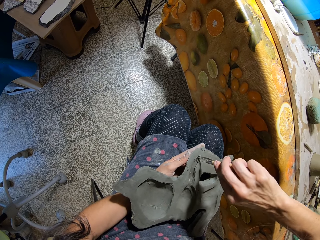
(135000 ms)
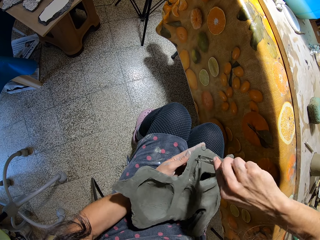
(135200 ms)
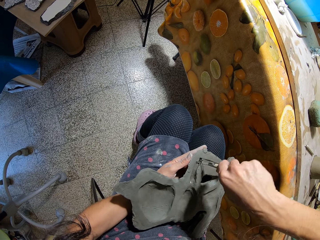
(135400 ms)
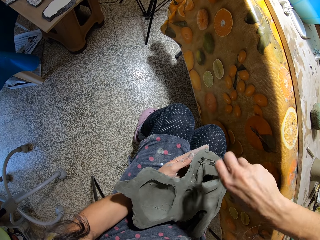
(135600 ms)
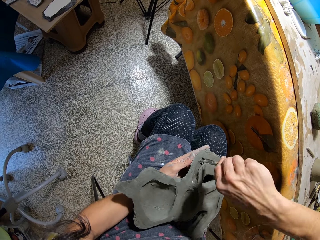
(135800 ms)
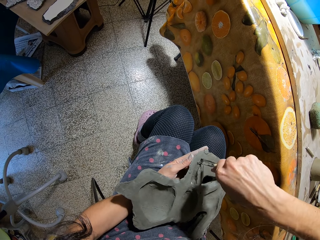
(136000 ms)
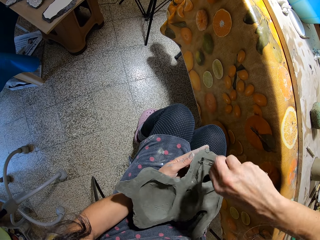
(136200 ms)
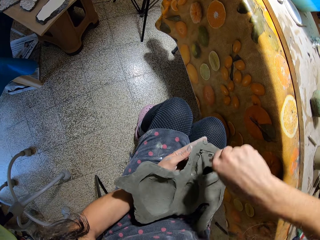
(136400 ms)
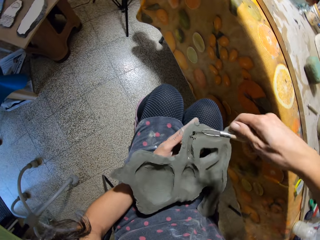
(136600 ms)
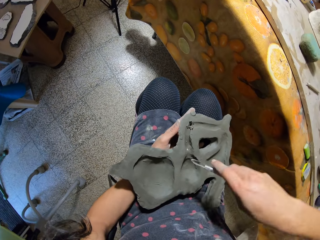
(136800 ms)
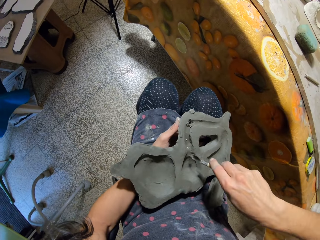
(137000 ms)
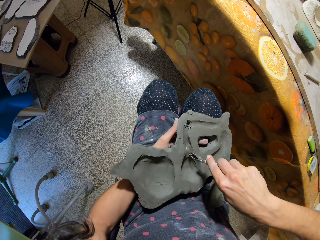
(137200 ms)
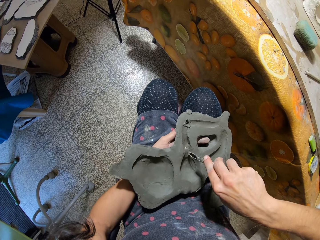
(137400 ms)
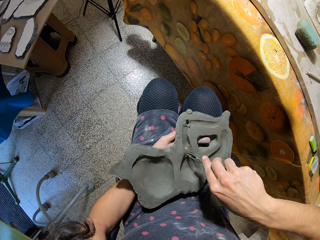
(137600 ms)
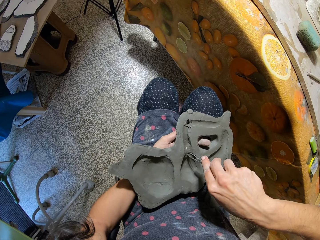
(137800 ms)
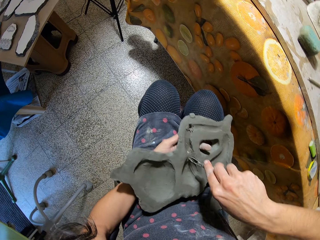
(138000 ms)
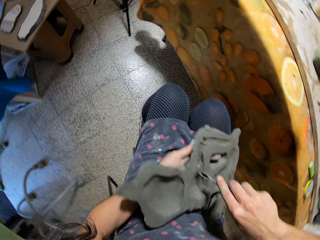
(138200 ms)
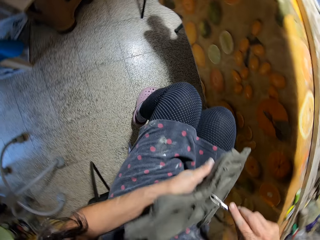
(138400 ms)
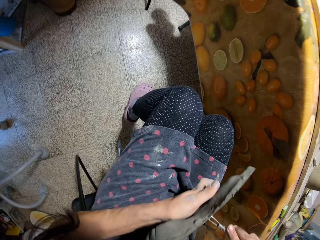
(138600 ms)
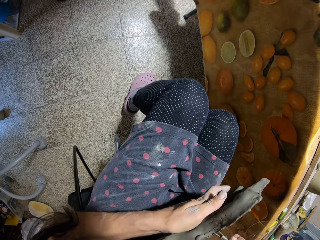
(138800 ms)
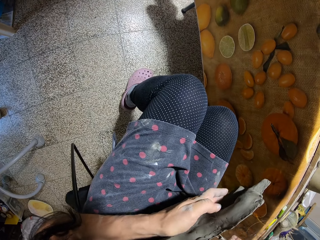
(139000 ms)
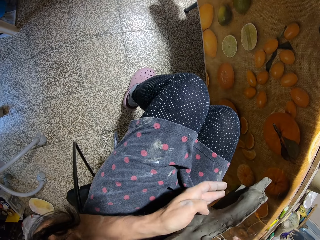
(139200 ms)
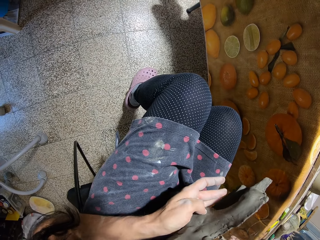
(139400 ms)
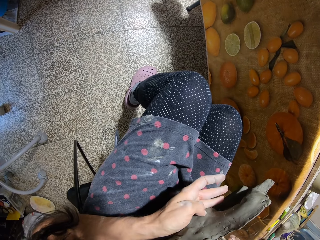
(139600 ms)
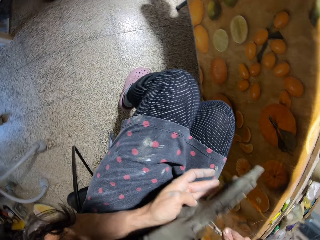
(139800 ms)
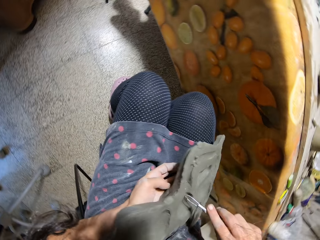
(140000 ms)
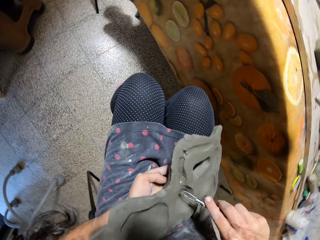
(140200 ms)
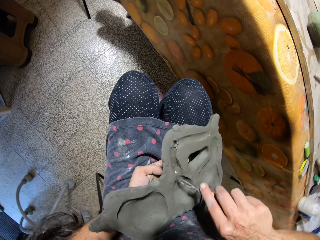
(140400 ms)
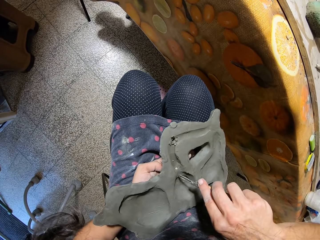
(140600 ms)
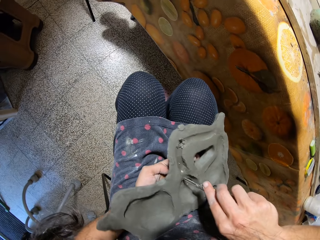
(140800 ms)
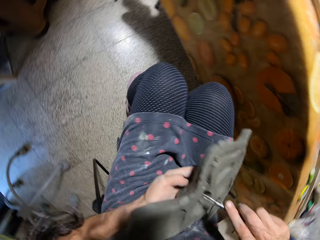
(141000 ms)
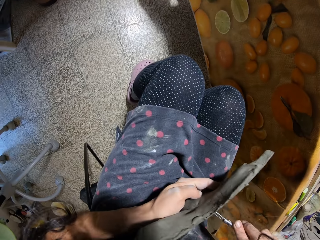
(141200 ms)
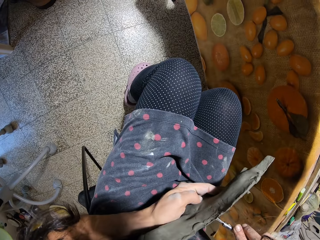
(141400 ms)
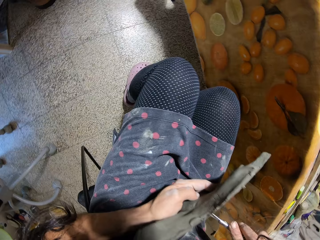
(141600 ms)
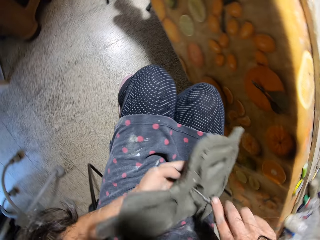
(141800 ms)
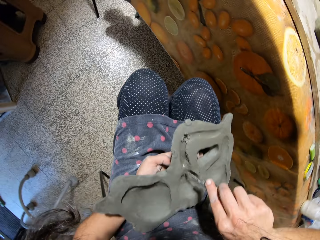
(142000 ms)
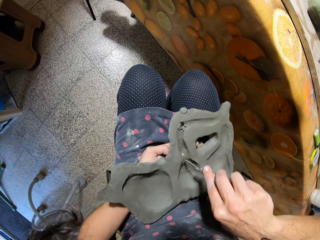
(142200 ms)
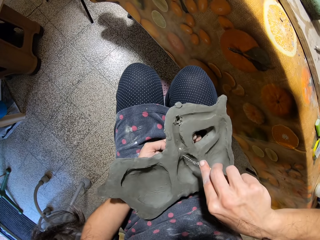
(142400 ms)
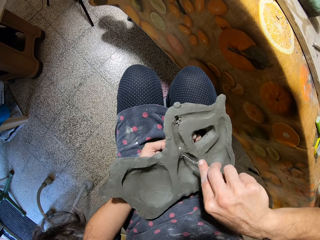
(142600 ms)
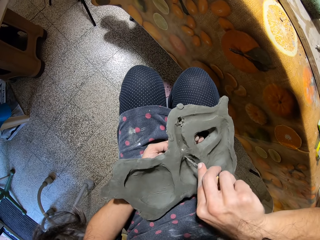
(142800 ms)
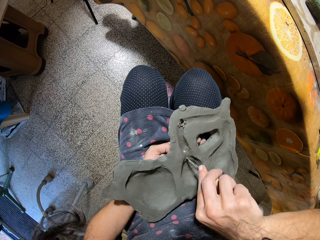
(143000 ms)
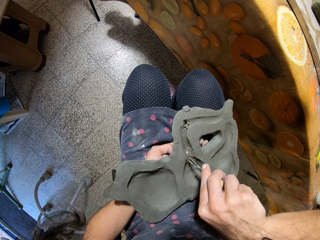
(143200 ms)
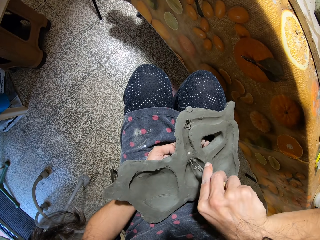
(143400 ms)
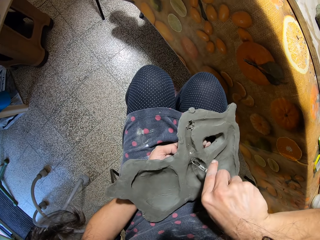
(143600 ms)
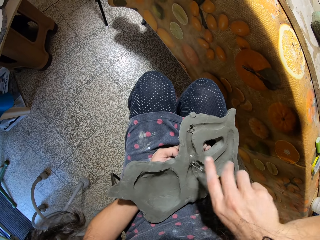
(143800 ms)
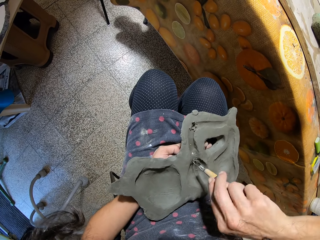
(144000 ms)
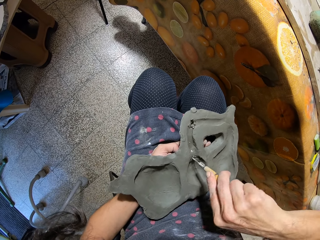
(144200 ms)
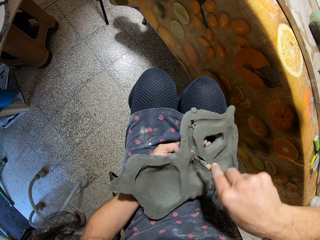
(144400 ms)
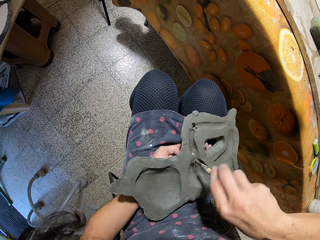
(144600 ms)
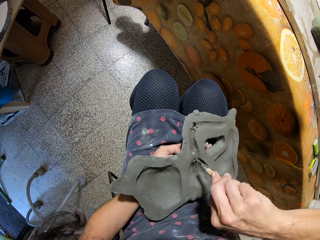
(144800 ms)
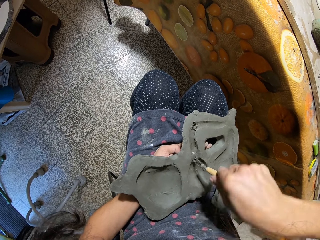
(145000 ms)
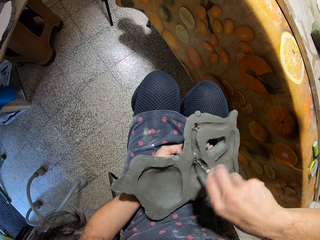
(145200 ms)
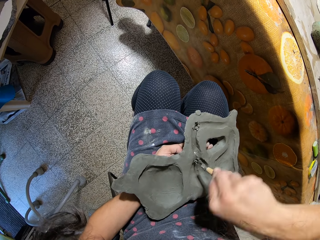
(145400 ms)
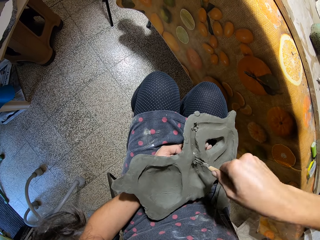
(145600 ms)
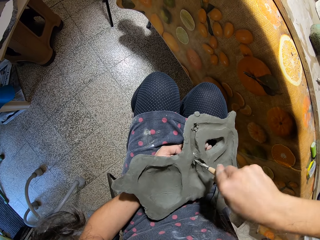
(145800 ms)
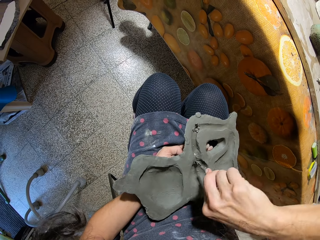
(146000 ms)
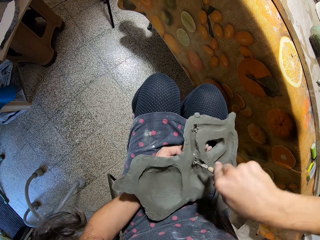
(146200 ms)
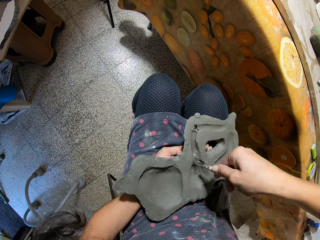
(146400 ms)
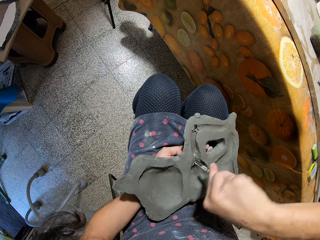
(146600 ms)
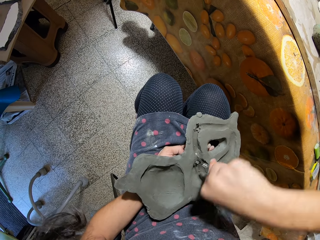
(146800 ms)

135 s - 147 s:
The camera wearer removes something from the sculpture. They inspect the sculpture. They twist something on the sculpture.

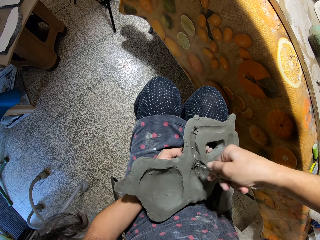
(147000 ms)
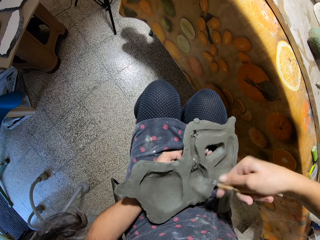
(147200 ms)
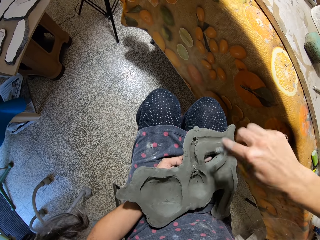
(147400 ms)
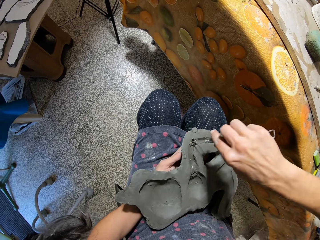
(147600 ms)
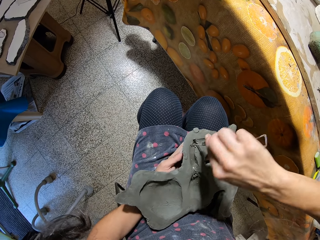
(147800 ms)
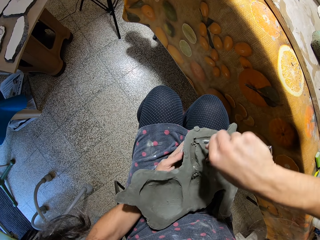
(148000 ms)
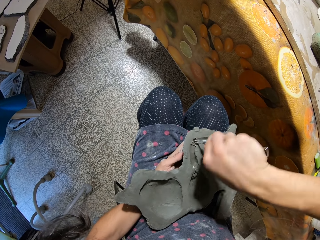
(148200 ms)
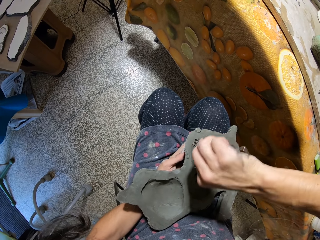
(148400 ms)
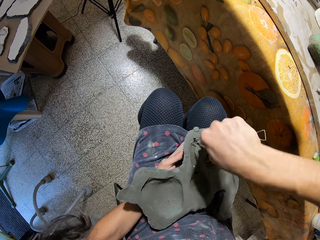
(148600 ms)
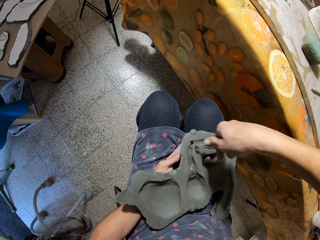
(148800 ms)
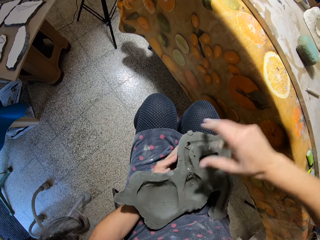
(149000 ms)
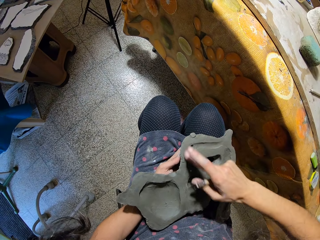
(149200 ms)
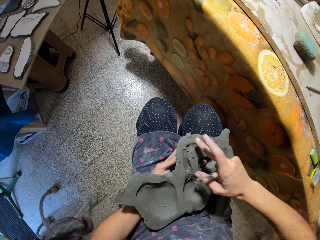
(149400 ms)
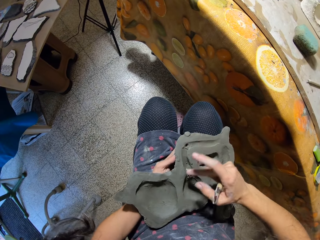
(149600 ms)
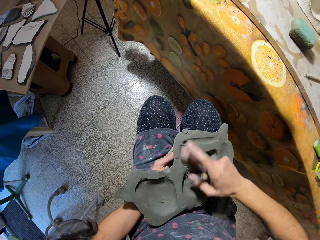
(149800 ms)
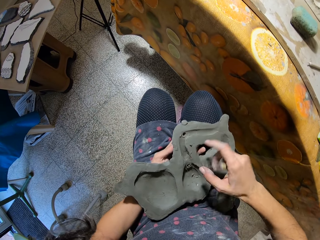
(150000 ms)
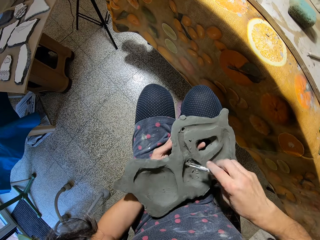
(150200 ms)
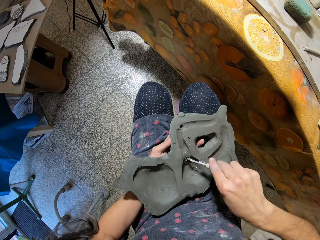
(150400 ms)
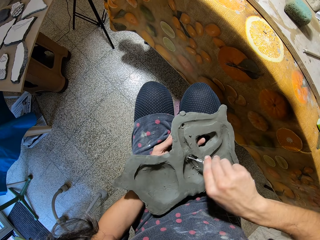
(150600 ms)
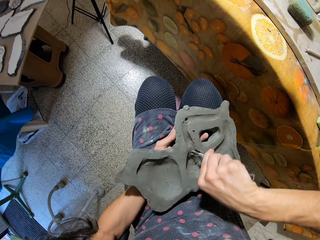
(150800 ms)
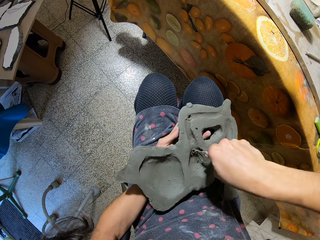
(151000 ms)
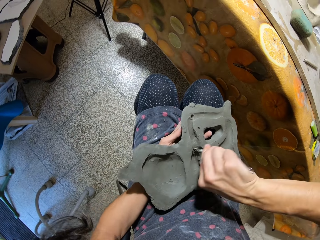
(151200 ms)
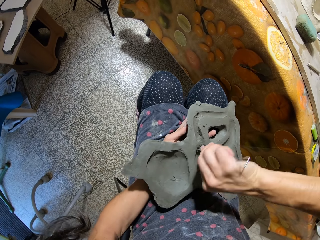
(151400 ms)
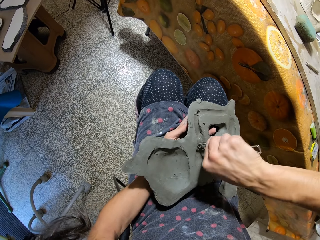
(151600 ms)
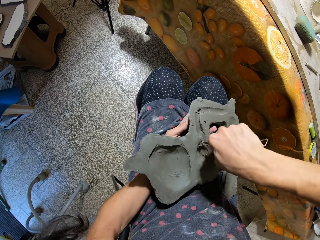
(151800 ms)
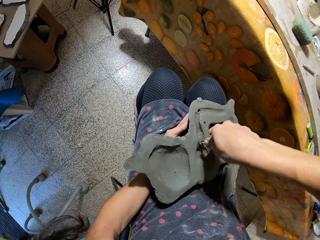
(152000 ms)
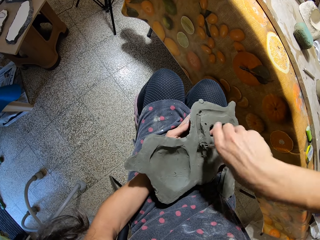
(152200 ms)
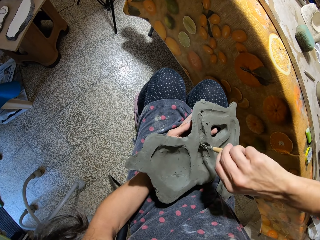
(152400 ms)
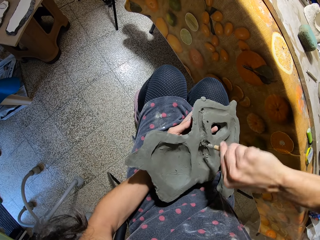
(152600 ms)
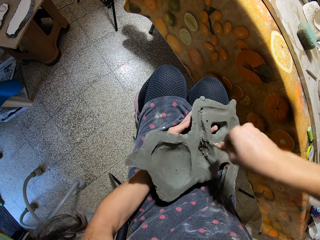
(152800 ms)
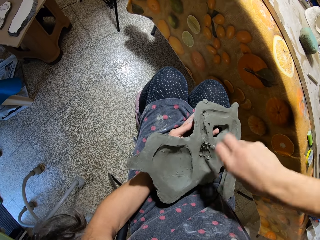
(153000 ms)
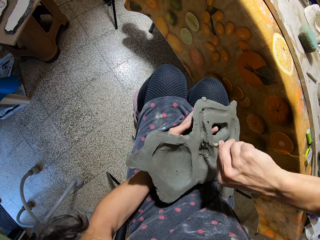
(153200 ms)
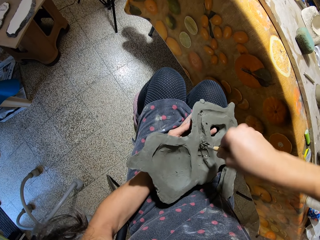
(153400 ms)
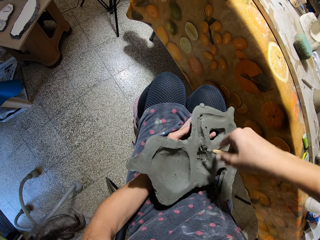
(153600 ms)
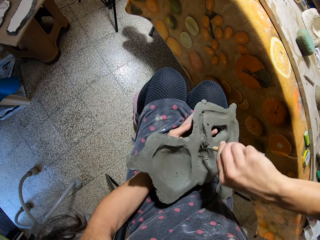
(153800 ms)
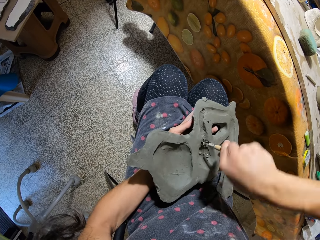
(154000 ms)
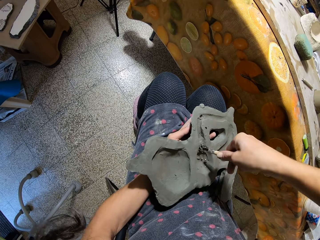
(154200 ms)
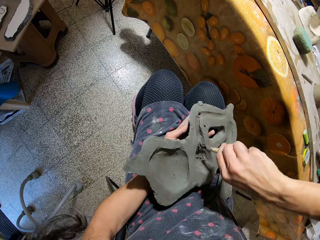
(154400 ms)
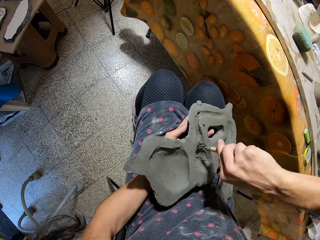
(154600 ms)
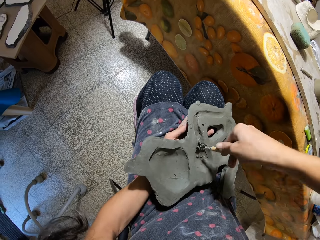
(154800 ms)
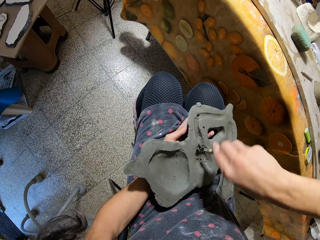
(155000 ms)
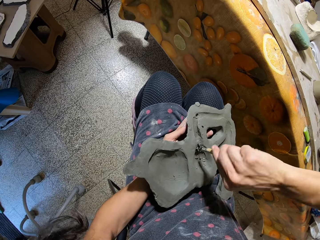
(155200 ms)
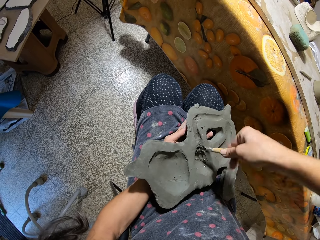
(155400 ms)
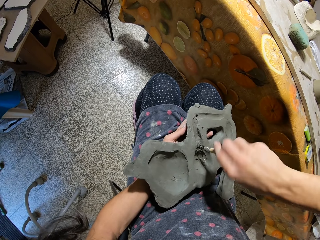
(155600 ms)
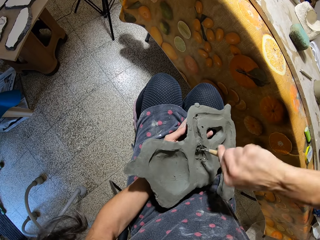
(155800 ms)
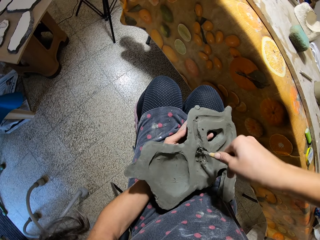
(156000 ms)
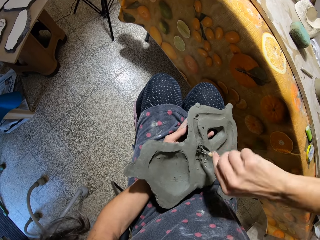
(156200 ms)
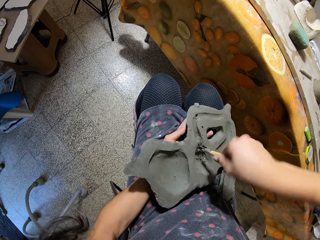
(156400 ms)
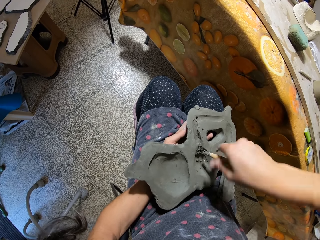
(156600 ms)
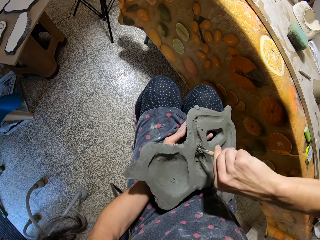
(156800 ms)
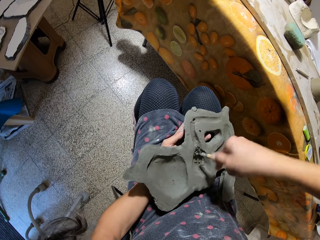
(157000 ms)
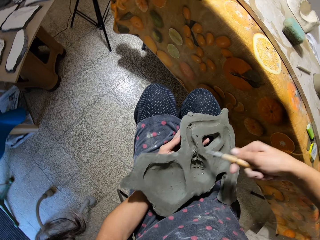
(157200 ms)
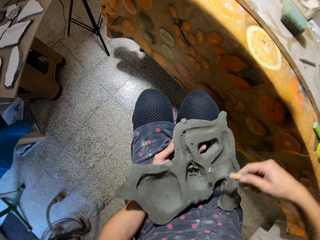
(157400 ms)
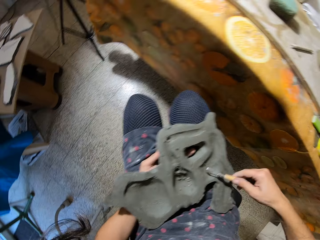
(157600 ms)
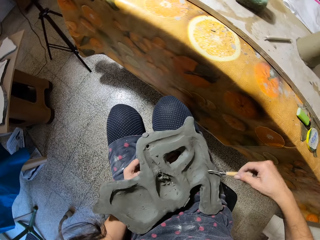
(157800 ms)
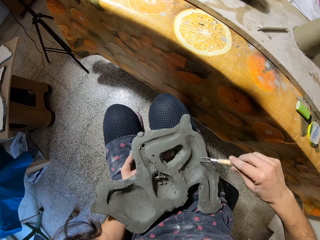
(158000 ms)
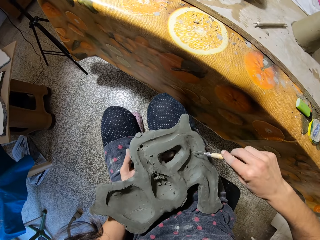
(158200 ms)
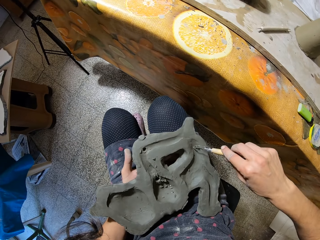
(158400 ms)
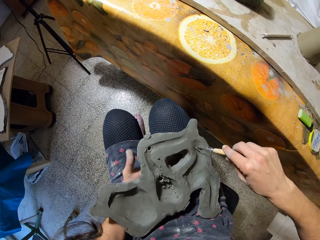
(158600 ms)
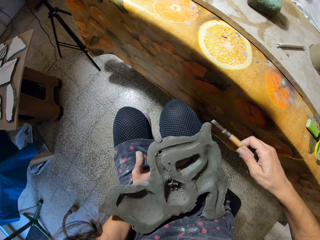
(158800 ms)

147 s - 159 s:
The camera wearer raises something with his right hand. He drills something with his right hand on the sculpture. He wipes the clay mold with his right middle finger. He drills the clay mold with the loop tool in his right hand.
